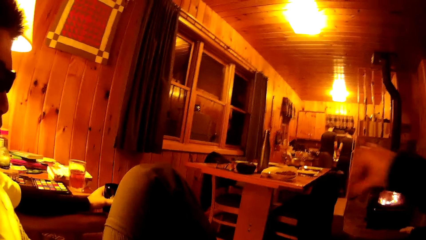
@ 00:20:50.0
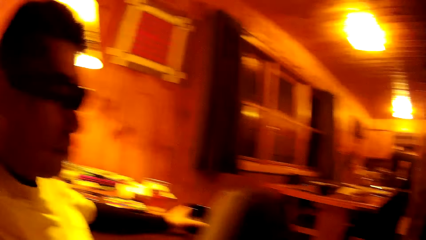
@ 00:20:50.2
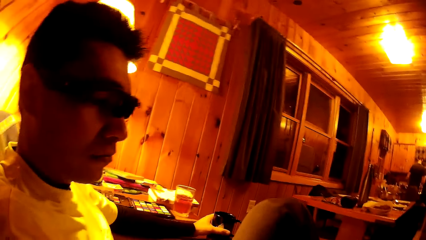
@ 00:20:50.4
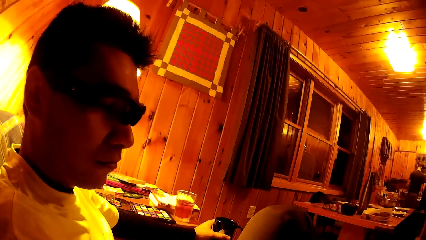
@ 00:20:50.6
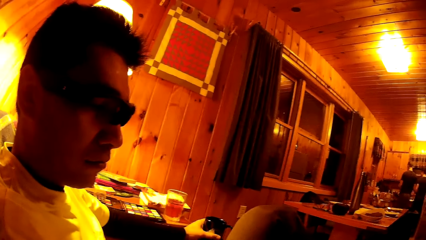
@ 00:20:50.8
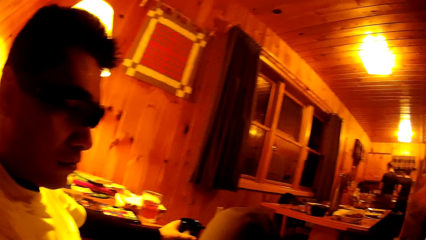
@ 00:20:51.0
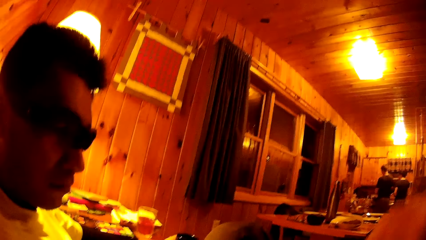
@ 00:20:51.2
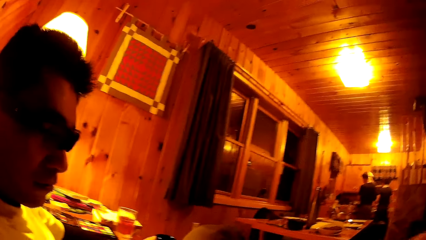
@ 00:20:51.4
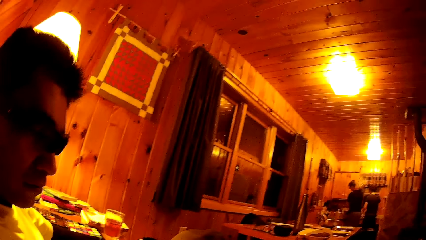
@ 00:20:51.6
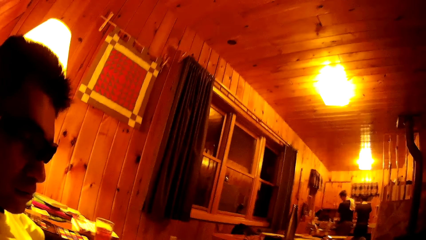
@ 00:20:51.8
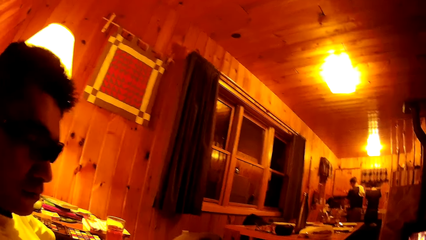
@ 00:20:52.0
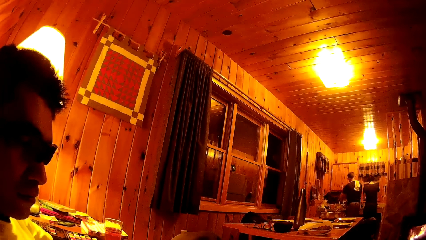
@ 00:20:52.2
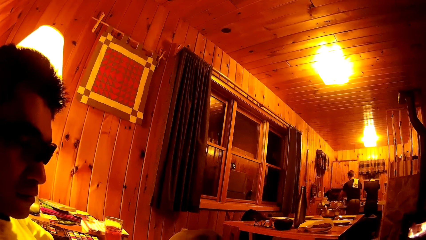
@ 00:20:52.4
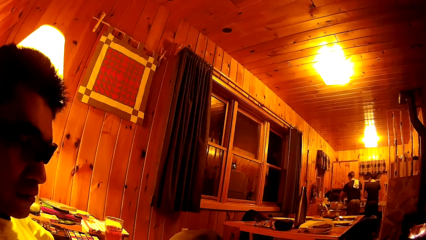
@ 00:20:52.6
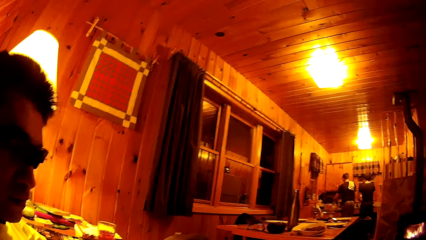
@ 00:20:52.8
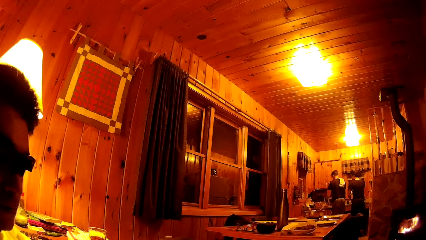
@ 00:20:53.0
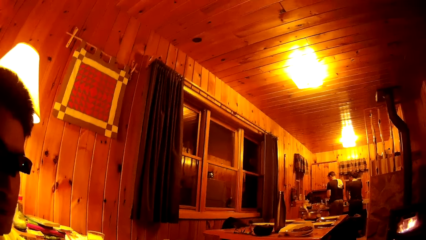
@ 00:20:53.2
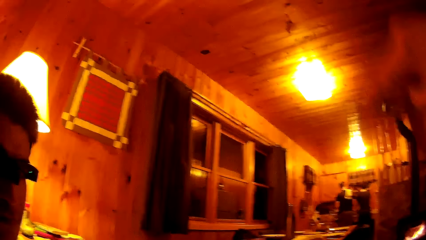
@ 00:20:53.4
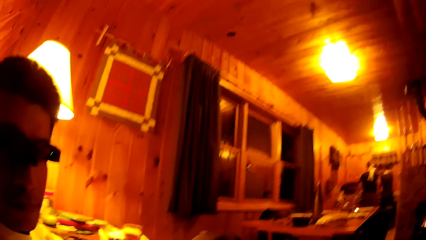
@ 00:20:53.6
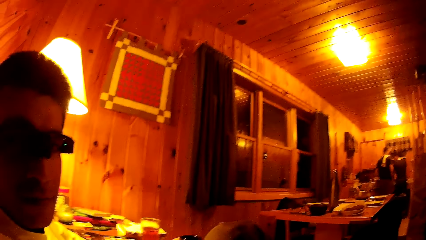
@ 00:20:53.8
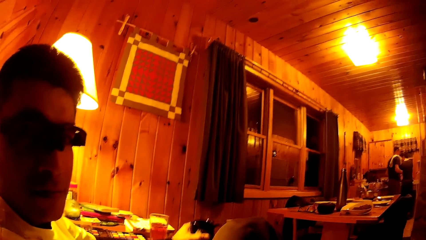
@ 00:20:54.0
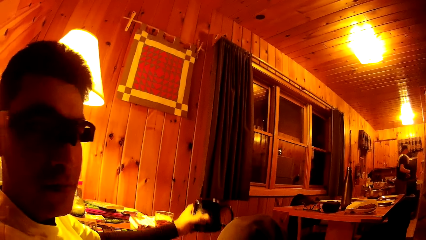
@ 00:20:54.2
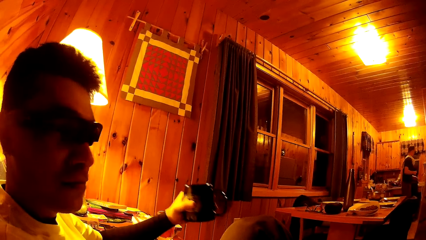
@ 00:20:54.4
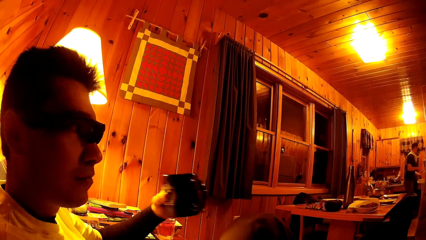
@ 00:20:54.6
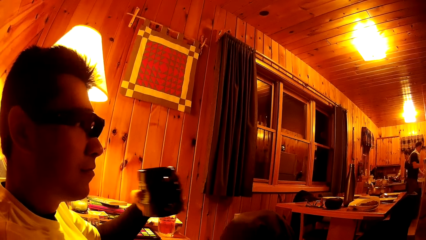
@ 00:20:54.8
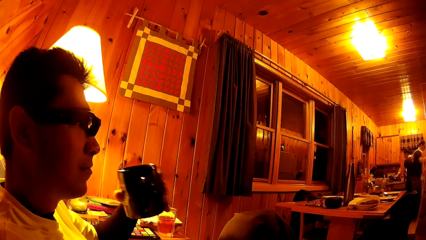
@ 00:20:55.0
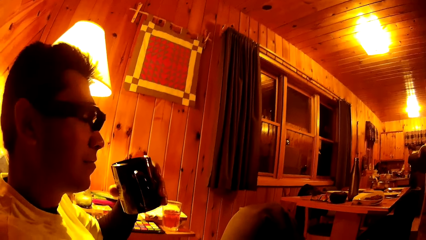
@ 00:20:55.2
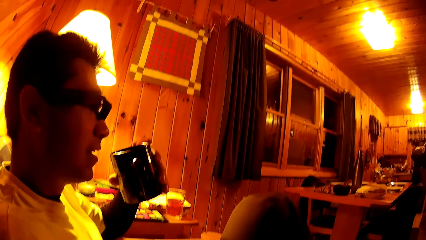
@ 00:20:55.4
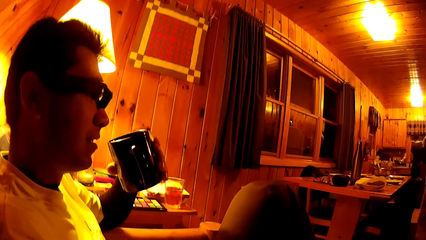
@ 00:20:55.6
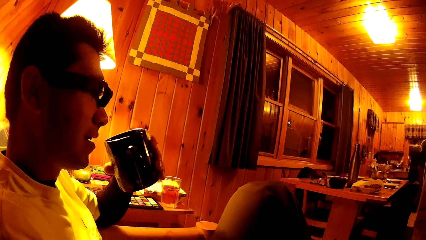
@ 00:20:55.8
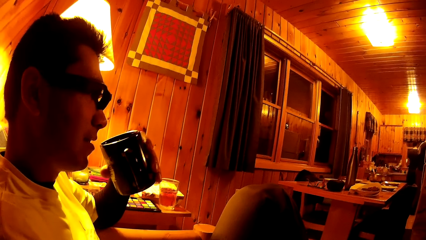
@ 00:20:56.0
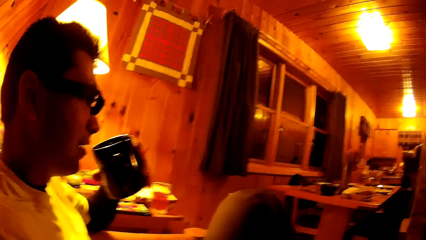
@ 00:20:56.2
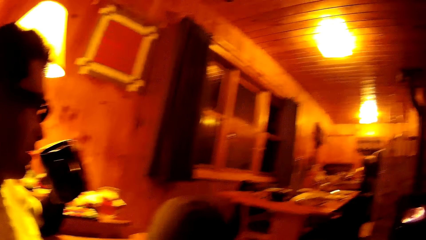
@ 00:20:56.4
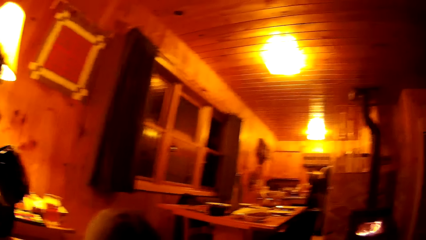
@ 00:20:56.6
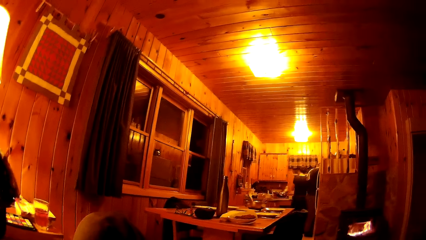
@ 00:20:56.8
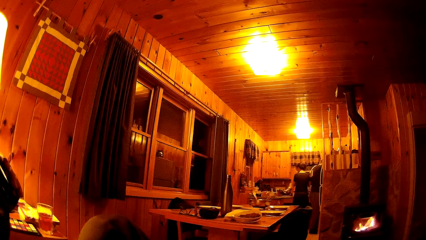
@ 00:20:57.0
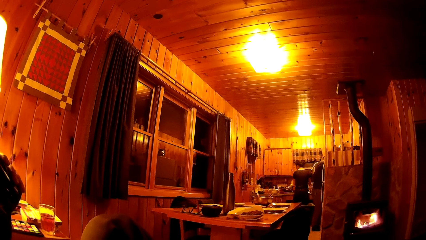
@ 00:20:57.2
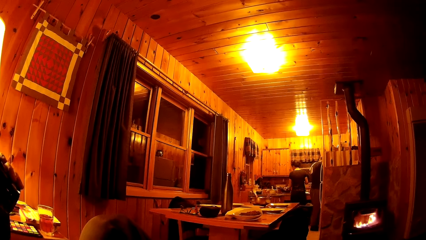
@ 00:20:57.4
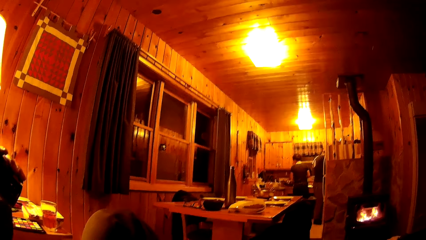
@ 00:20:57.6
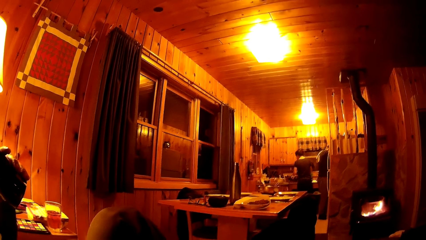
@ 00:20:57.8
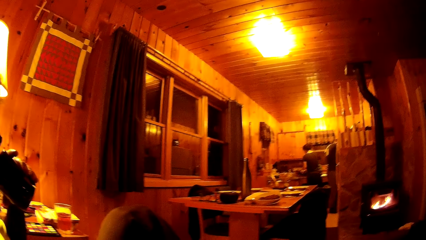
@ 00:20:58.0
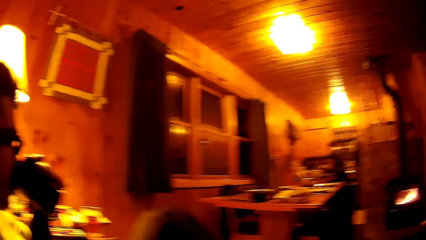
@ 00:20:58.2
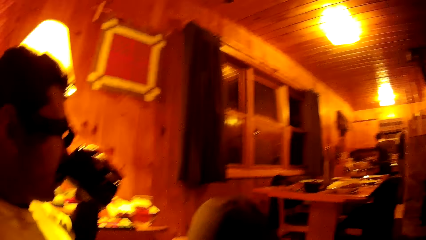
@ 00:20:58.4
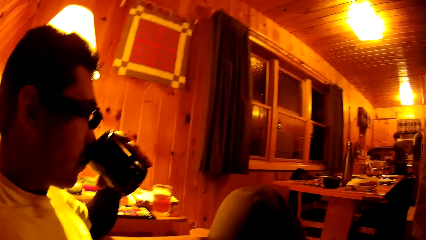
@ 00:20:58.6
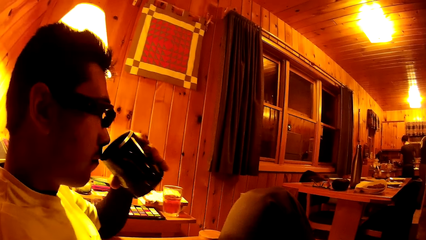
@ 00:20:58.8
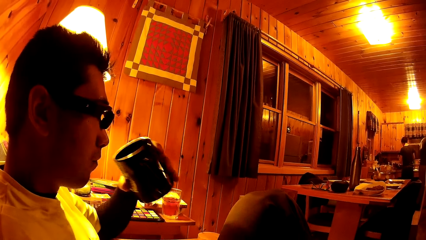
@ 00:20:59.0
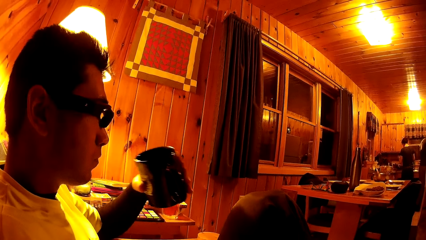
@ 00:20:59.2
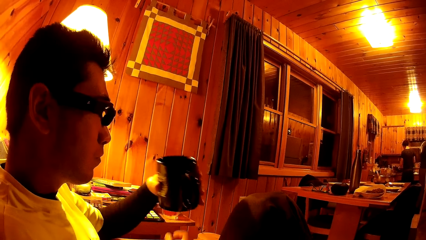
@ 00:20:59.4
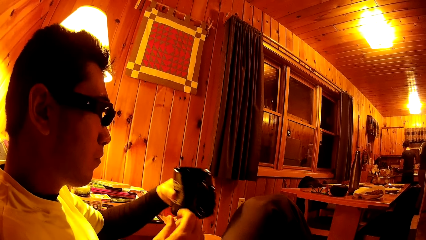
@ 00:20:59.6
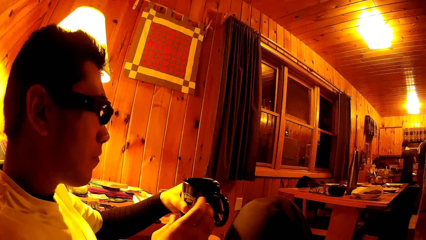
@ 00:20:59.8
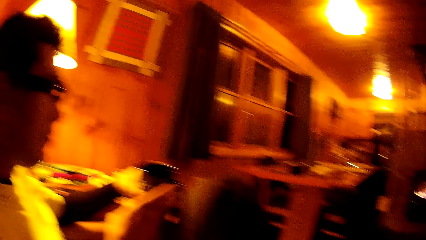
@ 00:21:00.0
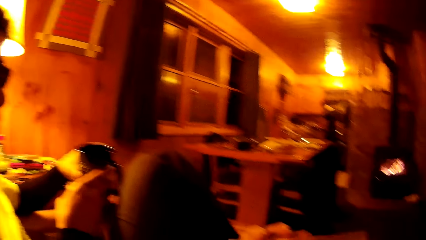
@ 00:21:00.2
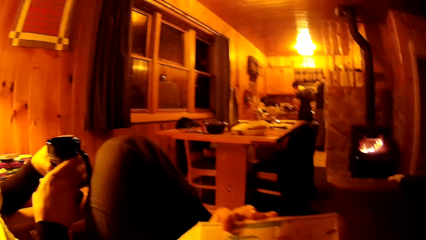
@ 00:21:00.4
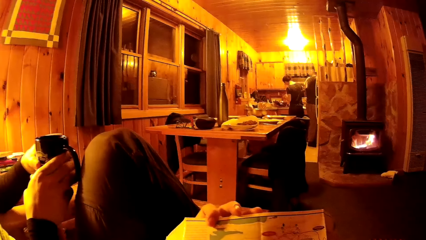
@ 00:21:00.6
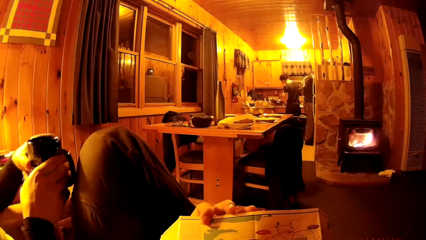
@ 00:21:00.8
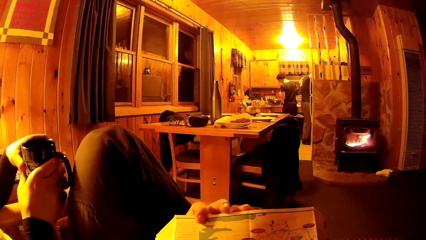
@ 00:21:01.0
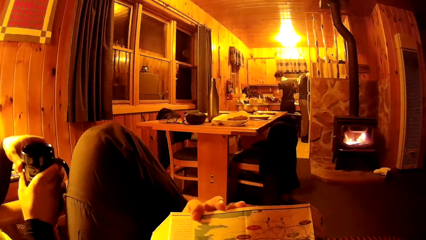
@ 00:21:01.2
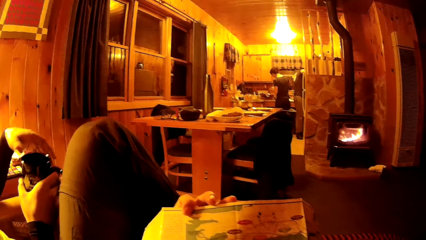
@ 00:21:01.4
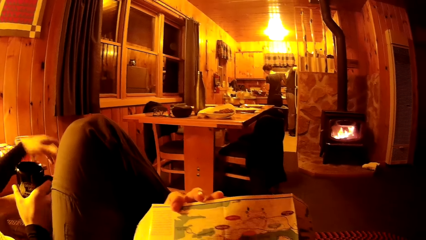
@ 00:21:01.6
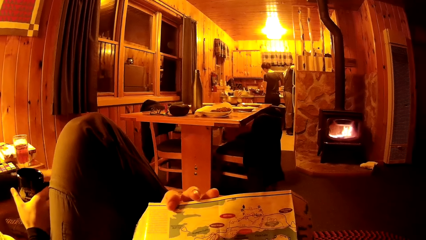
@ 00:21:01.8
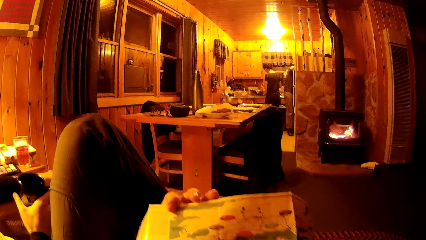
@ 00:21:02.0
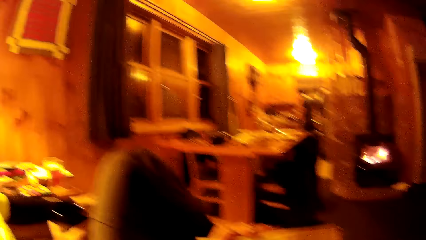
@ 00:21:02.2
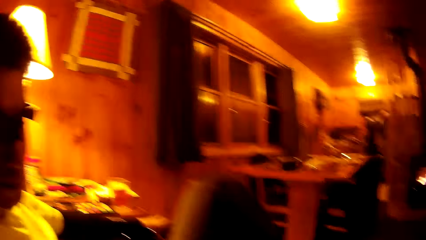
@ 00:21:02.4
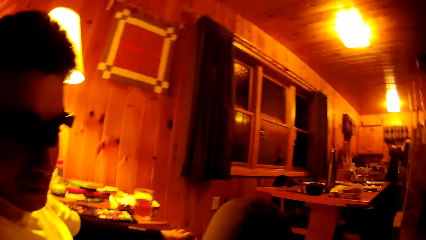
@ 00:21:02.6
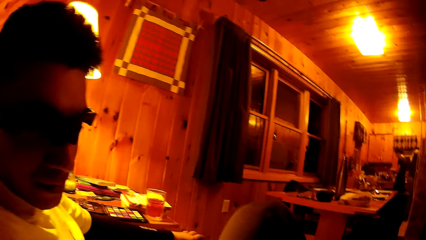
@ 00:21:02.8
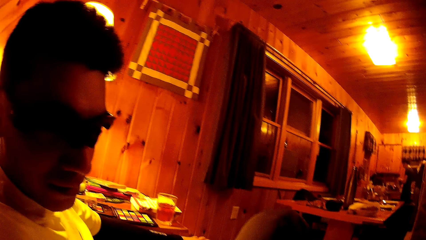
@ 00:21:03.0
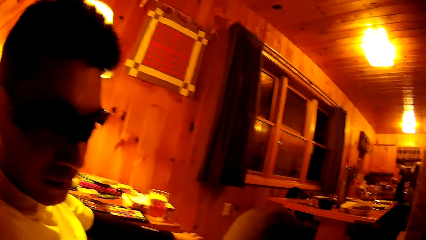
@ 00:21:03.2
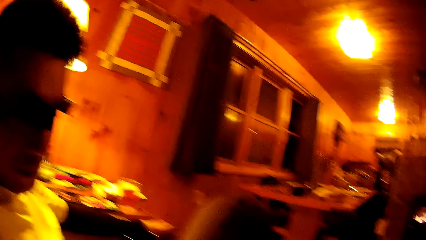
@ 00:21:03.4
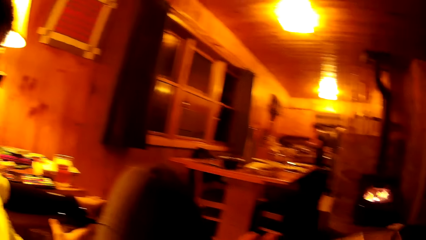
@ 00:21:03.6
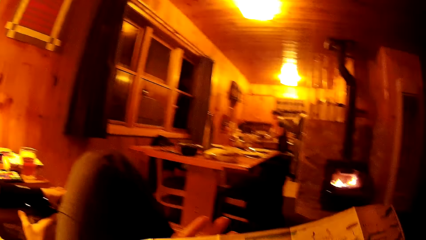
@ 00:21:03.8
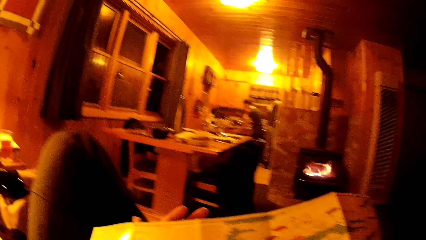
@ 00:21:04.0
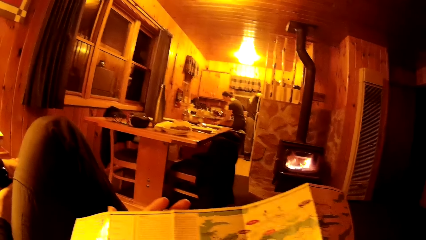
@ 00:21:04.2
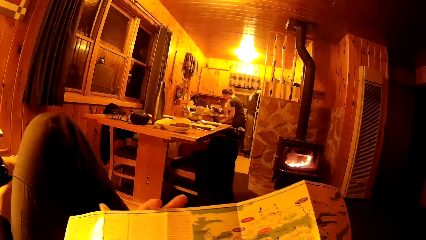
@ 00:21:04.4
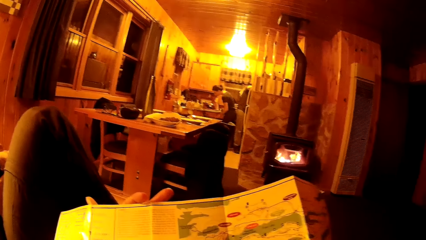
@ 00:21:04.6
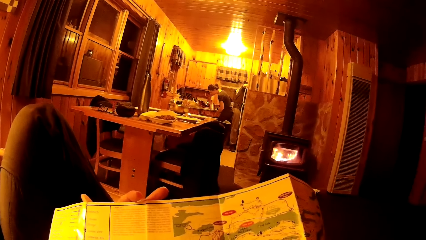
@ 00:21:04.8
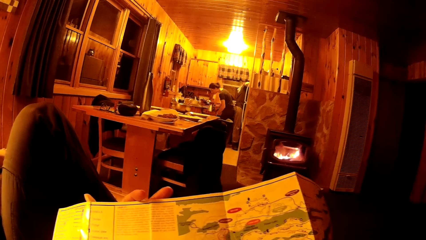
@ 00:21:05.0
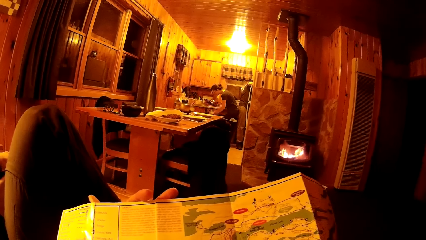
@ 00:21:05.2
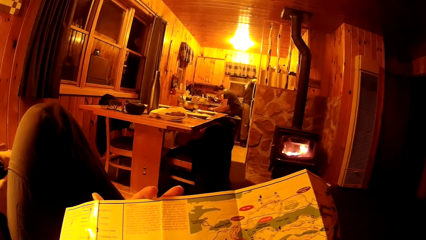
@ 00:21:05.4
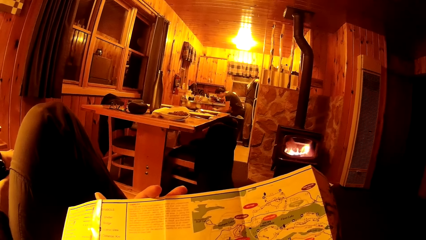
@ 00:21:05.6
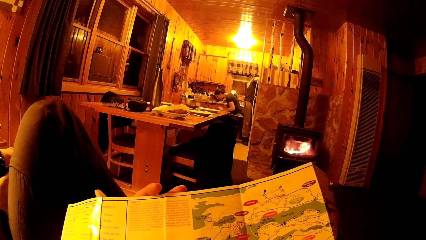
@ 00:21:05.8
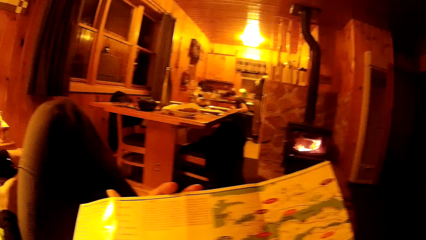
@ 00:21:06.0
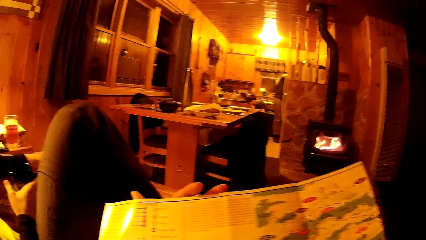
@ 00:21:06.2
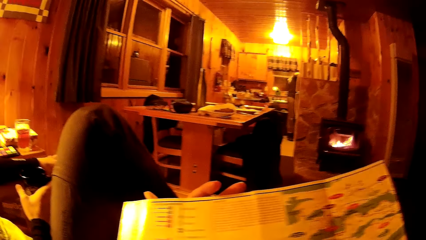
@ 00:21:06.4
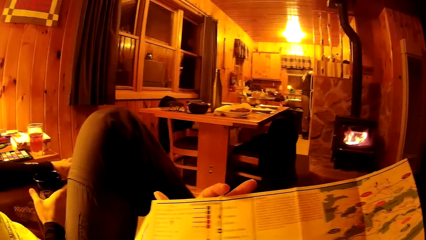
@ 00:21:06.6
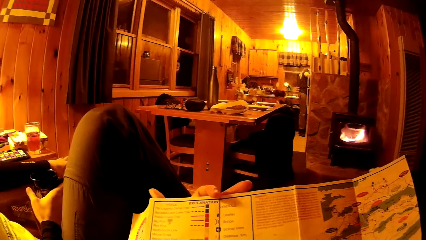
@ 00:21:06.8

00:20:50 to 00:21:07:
A man puts the napkin on his shoulder with his right hand. The camera wearer interacts with another man. The other man drinks from the mug in his left hand. He passes the cup to his right hand. The camera wearer looks around. A woman opens a cabinet with her left hand. She puts a jug into the cabinet with her right hand.
